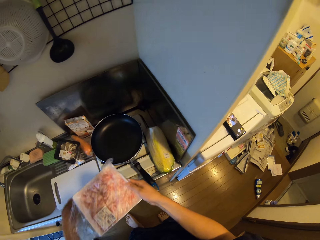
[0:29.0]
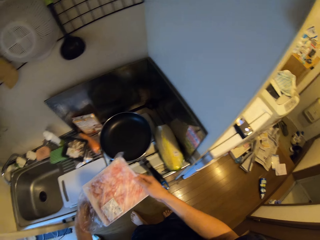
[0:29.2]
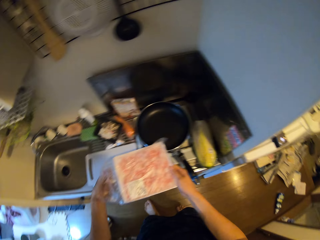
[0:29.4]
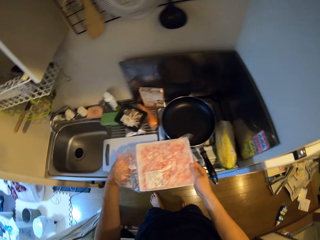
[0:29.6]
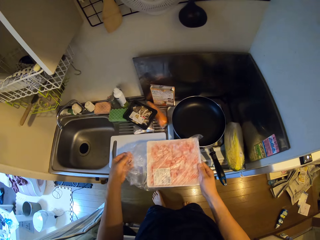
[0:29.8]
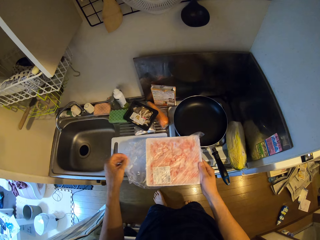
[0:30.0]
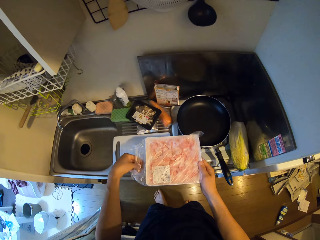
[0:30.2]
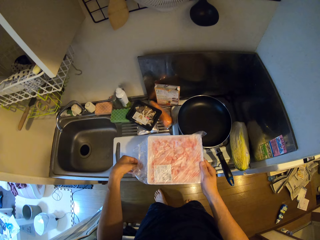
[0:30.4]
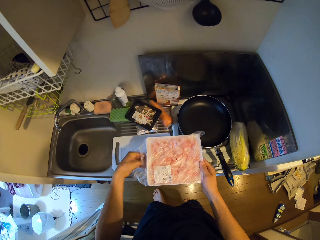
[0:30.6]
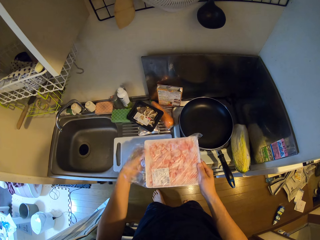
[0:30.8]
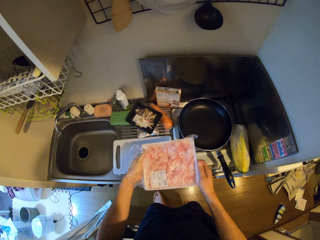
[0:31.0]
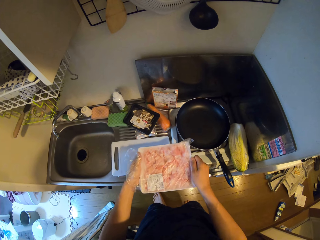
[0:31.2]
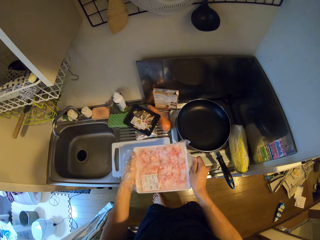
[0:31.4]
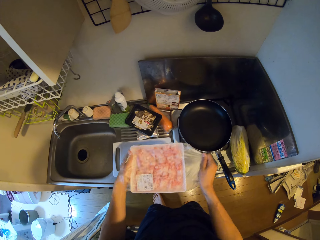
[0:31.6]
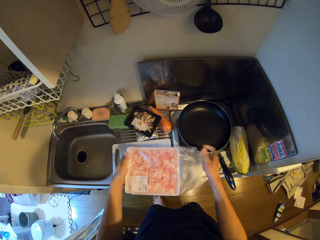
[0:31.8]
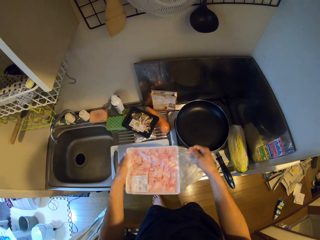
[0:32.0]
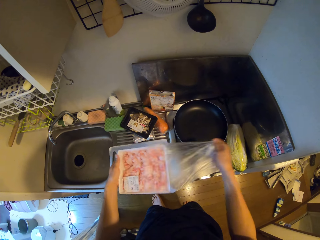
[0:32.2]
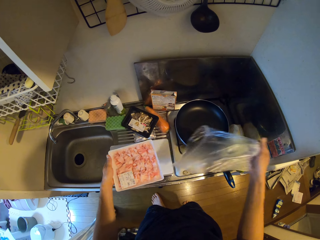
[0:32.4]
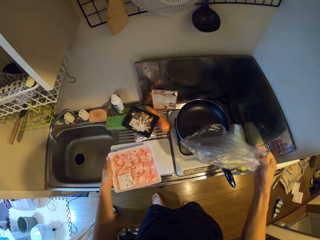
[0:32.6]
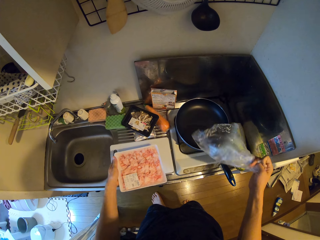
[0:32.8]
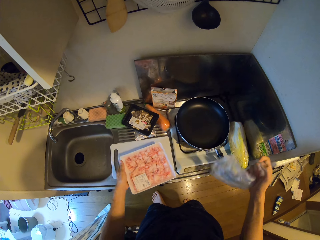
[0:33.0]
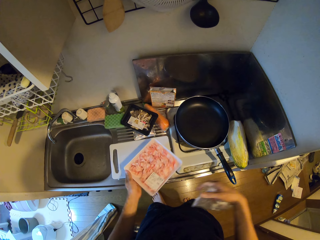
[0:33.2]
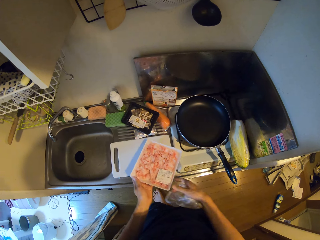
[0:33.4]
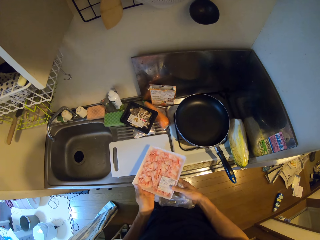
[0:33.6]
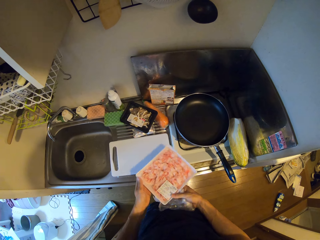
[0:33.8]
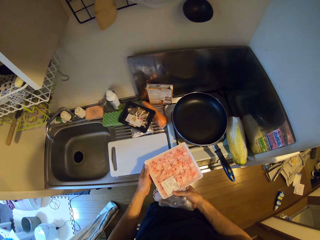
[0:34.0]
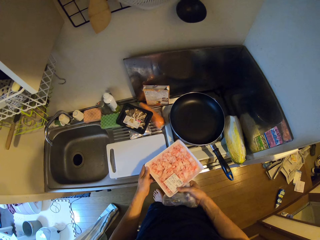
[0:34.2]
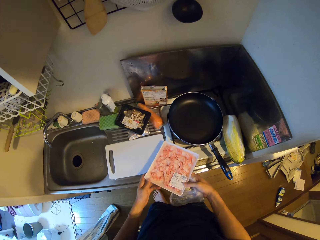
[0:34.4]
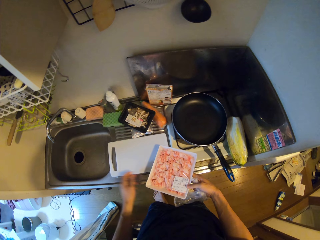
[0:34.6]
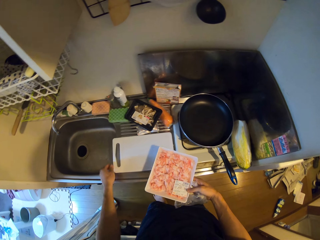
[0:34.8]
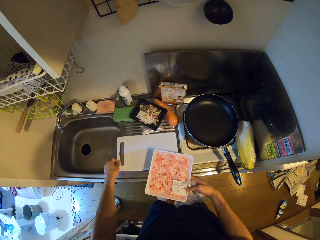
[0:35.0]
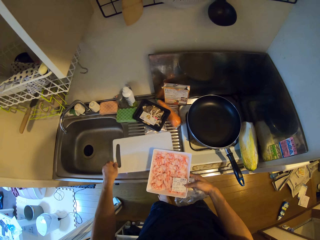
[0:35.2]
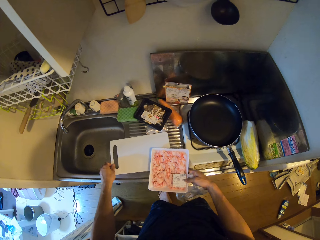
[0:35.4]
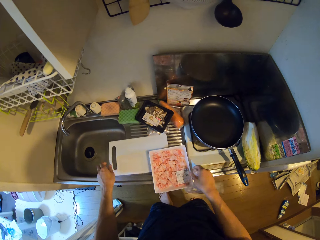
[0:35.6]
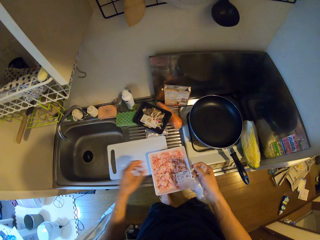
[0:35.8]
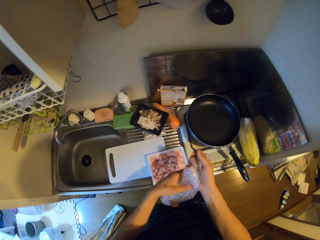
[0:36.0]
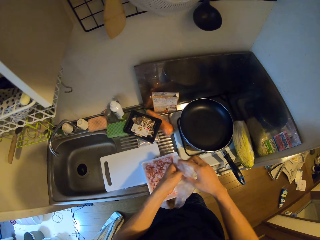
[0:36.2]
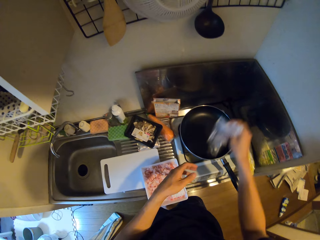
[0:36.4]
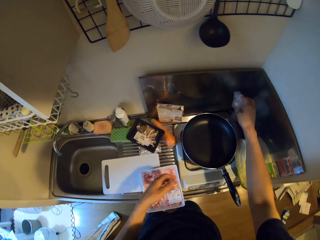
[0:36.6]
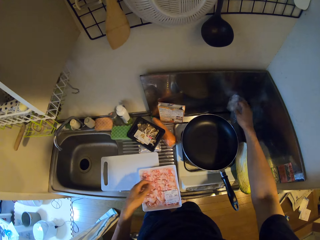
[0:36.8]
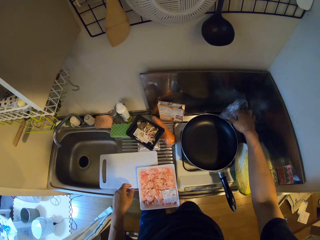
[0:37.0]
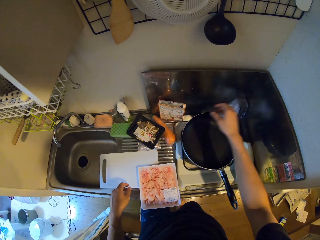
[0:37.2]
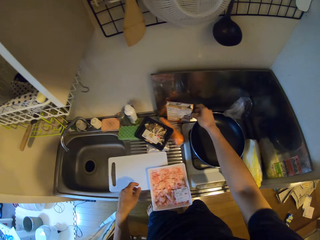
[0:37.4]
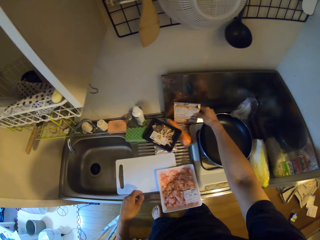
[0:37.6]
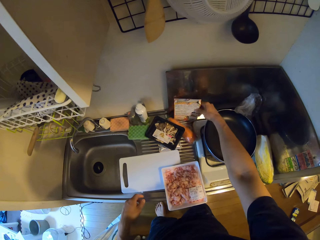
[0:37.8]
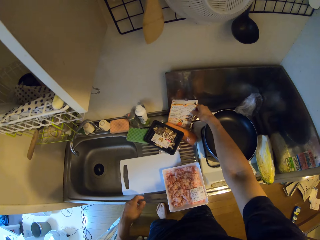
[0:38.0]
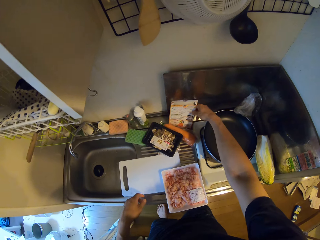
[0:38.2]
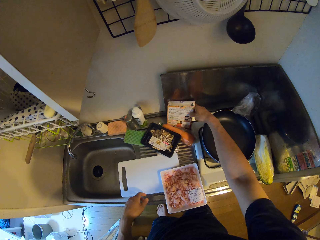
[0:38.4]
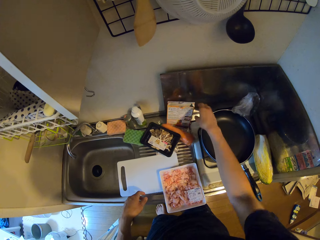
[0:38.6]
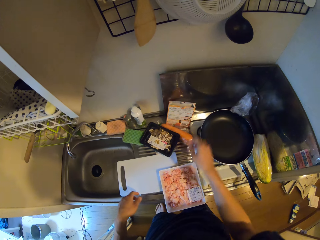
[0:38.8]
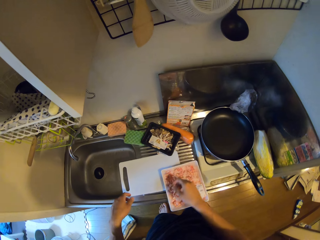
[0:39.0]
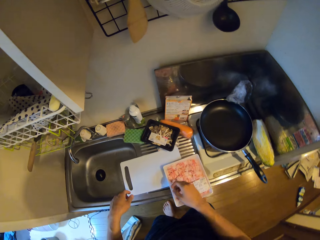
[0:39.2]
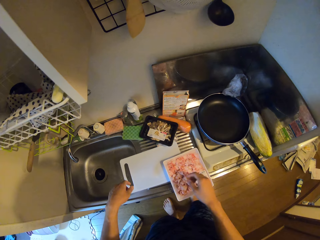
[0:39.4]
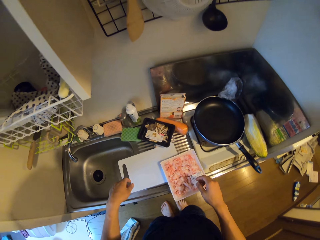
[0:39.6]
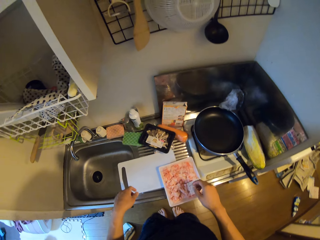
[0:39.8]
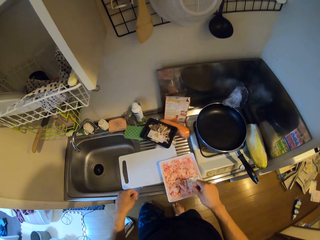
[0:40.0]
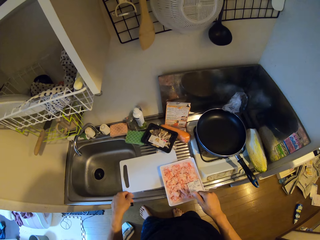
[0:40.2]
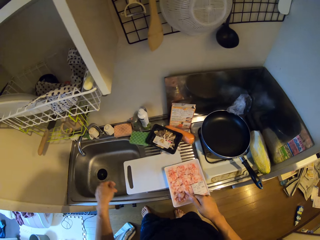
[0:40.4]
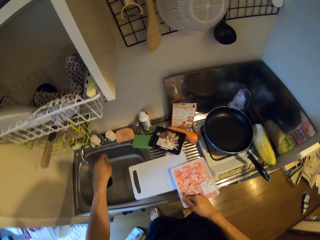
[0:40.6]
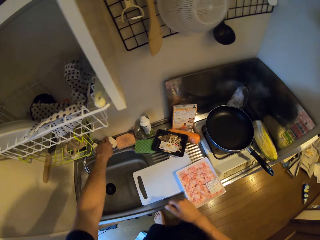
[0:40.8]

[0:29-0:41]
The camera wearer opens the meat wrapper. He removes the nylon covering from the pack. He removes the meat from the wrapper. He holds the meat with both hands and pulls his hand off the meat. He pulls a cutting board. He drops the pack of meat on the cutting board. He folds the wrapper. He puts the wrapper on the counter beside the pan. He pushes a box and pulls his hand off the box.

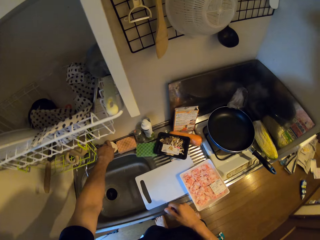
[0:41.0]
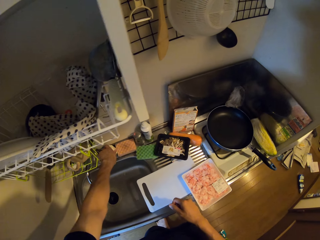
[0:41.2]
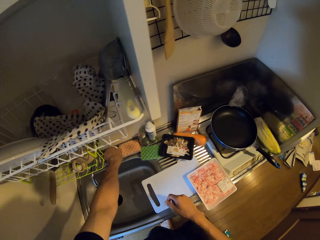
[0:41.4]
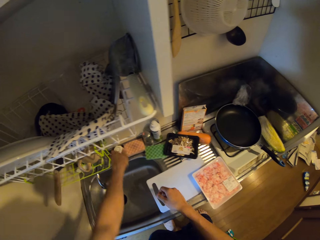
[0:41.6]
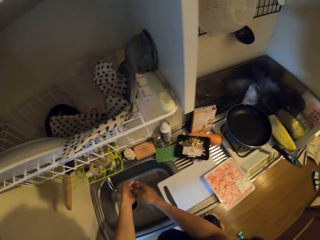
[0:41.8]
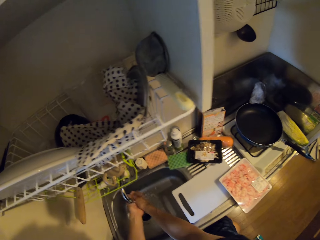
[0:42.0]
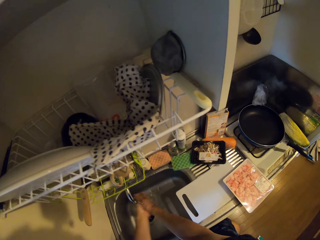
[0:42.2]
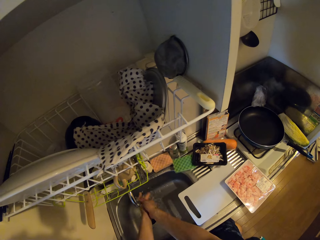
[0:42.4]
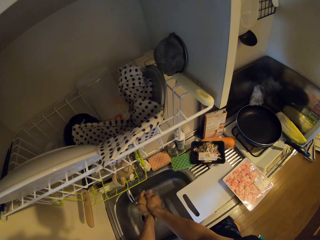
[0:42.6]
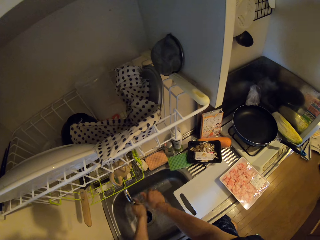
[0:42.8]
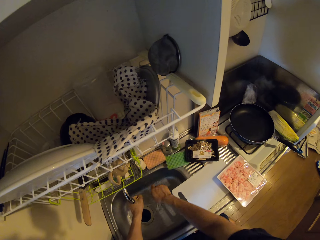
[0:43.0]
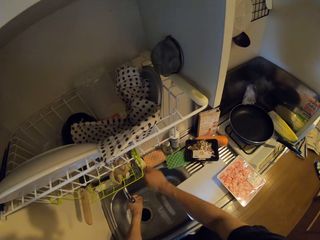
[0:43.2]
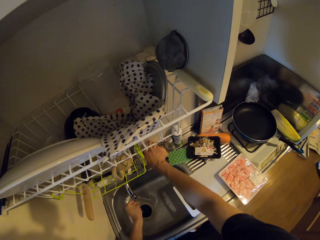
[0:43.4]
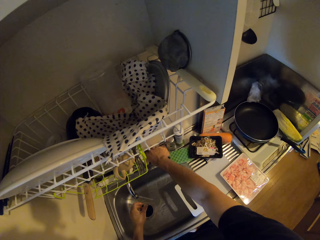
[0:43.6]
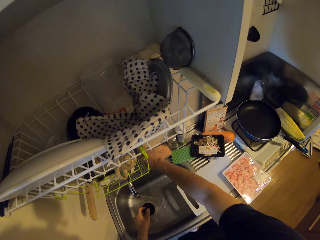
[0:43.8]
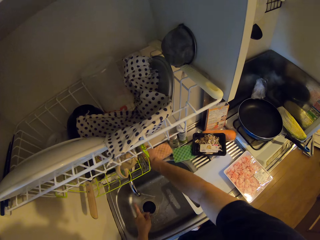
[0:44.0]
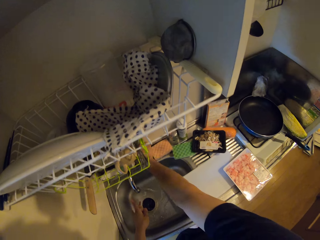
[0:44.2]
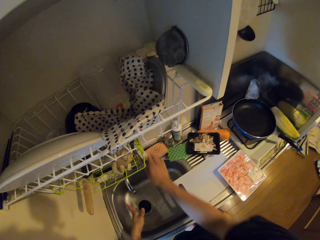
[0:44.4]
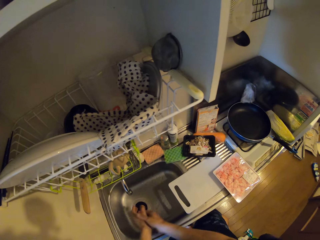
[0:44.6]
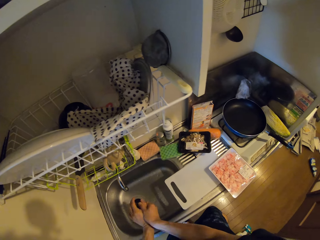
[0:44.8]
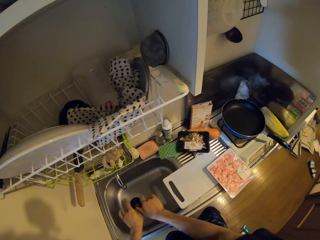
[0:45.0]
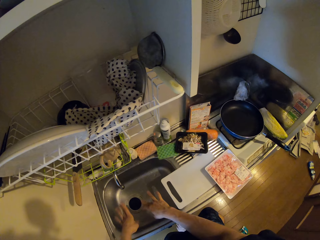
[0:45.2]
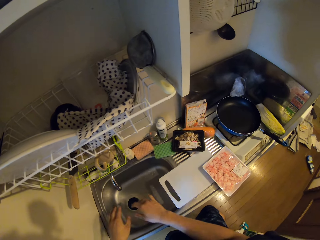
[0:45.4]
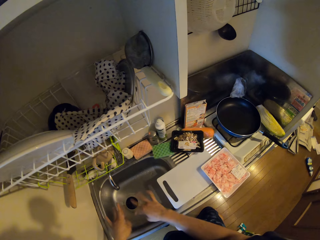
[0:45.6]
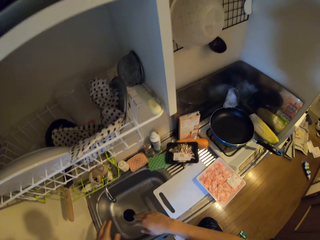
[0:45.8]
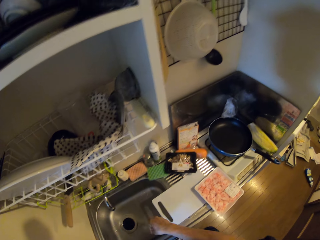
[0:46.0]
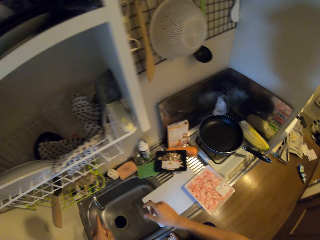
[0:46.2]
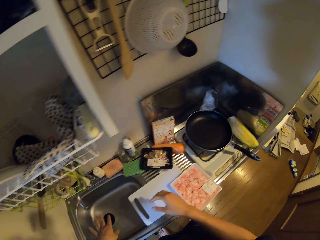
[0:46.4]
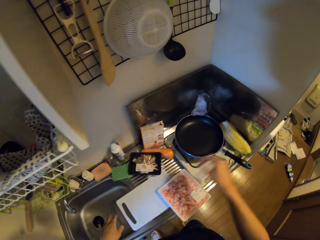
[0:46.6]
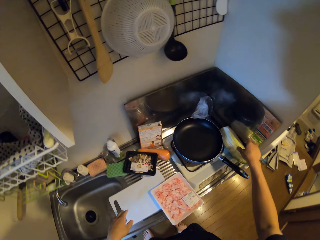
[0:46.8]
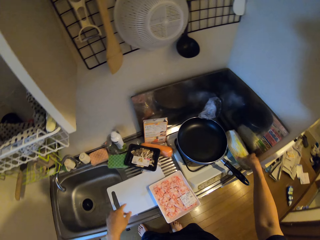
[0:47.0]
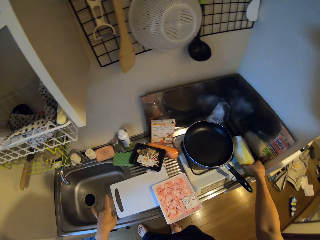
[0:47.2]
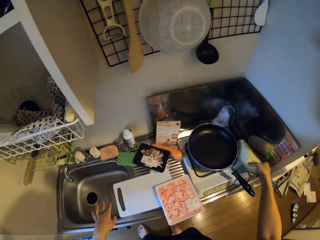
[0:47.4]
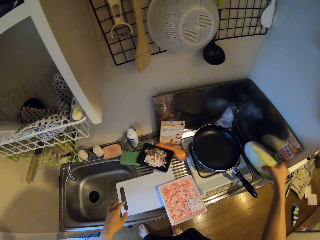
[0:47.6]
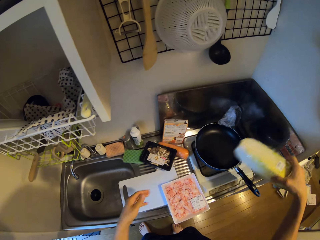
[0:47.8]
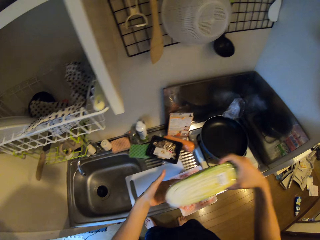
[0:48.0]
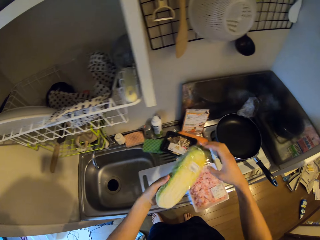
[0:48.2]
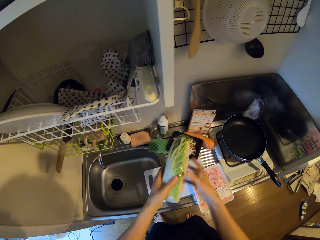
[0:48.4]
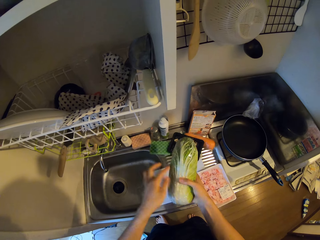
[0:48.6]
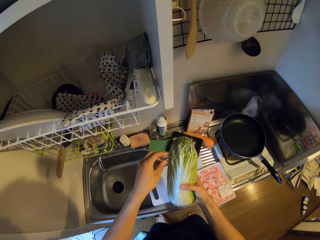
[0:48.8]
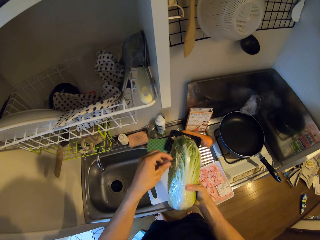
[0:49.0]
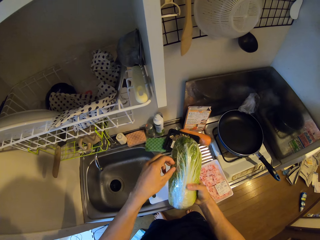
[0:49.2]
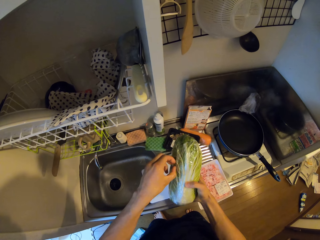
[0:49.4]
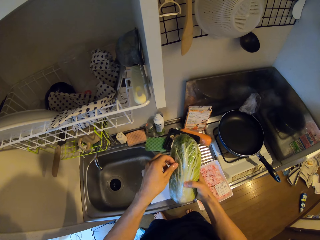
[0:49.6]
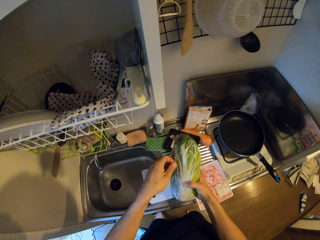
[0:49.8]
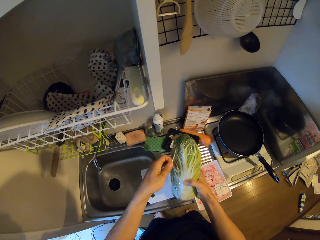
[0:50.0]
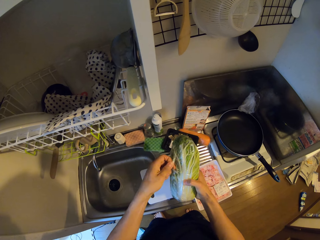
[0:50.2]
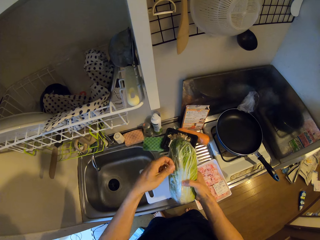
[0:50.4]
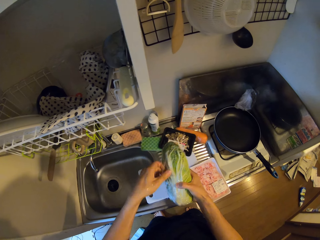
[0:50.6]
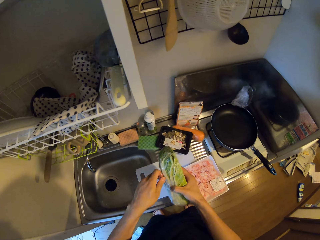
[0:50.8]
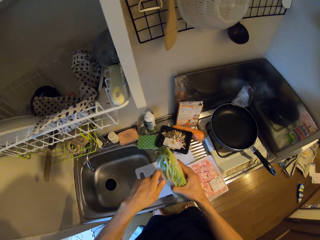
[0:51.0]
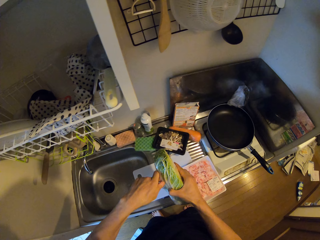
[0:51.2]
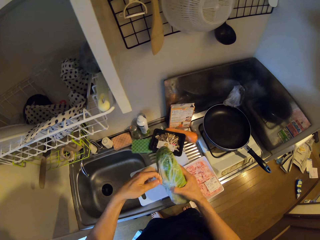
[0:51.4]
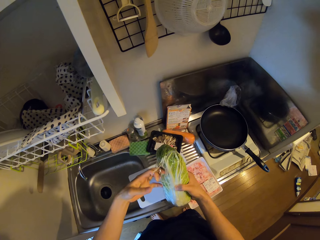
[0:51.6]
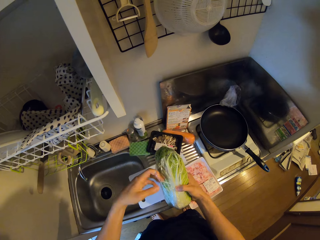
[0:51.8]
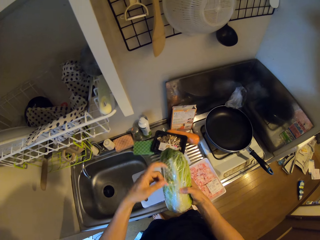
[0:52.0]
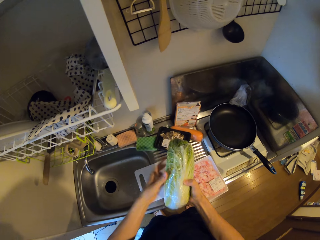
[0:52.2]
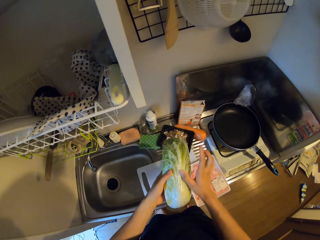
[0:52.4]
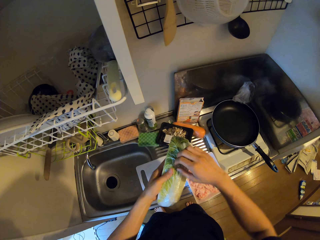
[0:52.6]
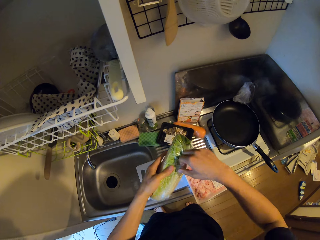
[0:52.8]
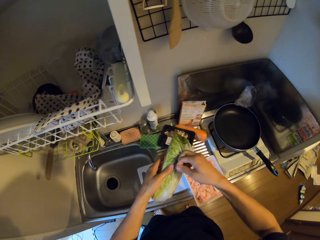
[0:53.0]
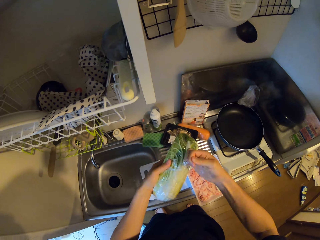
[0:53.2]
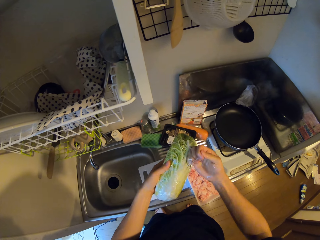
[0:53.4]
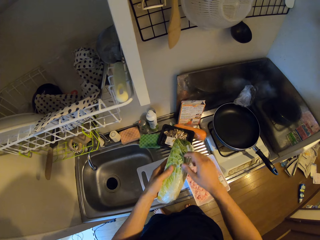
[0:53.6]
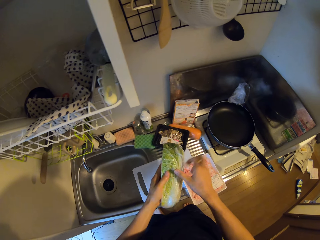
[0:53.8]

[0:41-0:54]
The camera wearer opens a tap. He rinses his hands with water. He closes the tap. He dries his hands. He picks cabbage from the counter. He tears cling plastic wrap. He removes the nylon off the cabbage.
